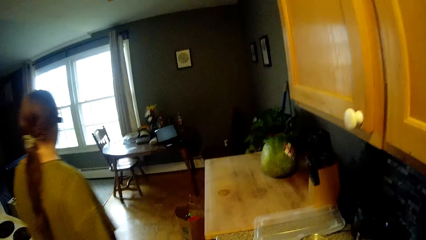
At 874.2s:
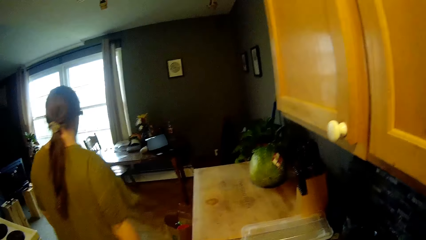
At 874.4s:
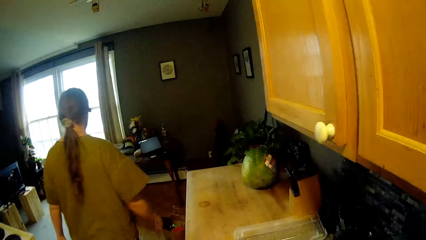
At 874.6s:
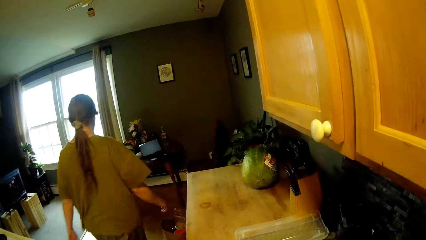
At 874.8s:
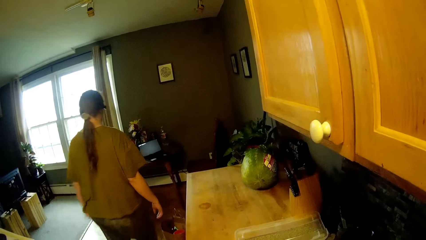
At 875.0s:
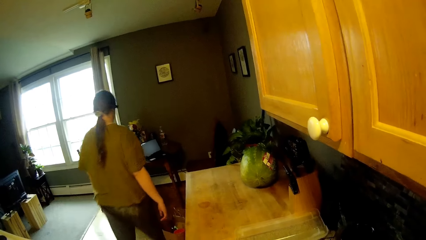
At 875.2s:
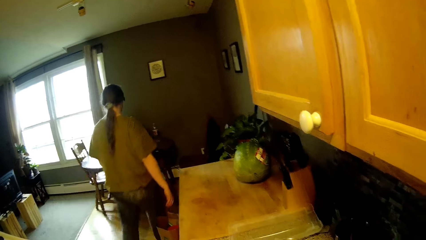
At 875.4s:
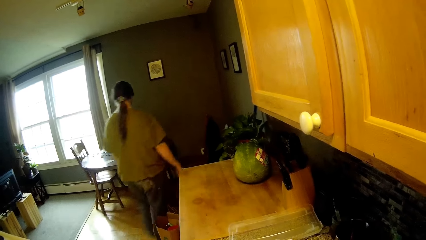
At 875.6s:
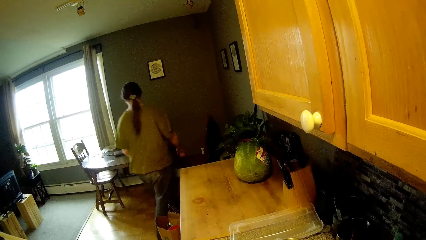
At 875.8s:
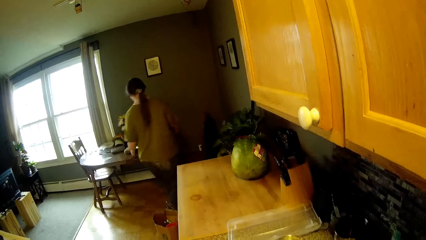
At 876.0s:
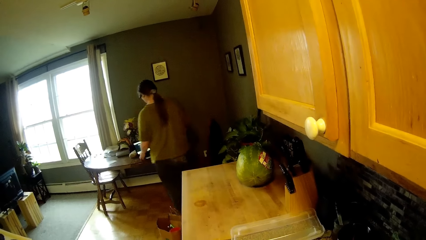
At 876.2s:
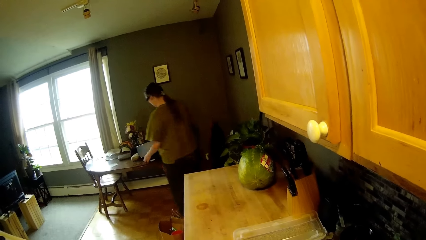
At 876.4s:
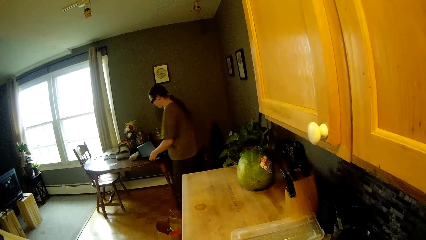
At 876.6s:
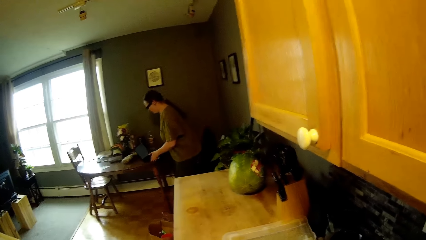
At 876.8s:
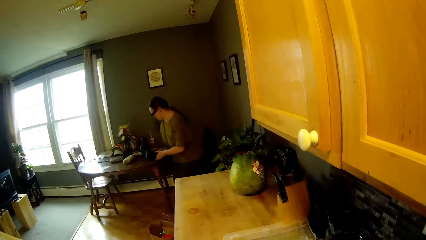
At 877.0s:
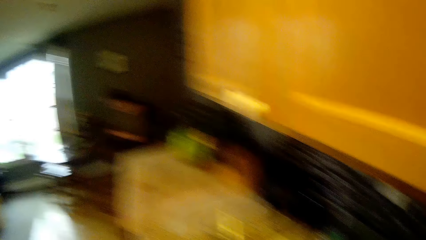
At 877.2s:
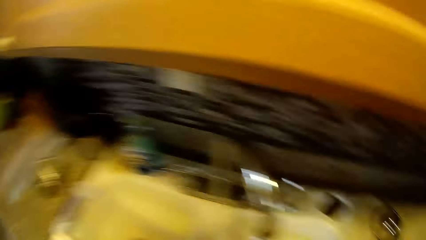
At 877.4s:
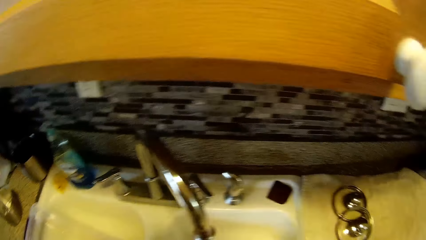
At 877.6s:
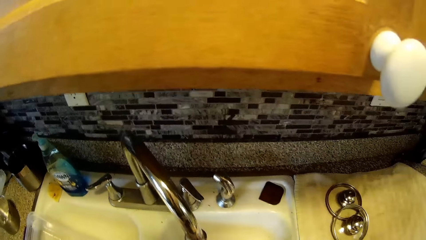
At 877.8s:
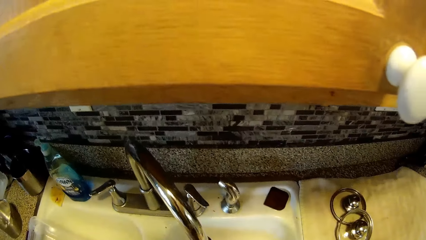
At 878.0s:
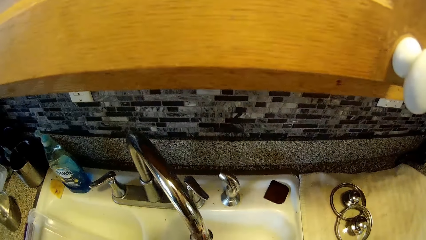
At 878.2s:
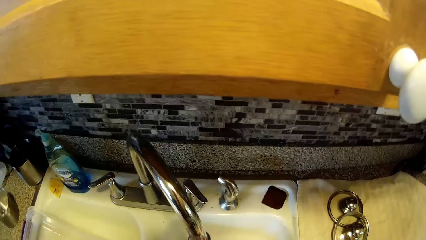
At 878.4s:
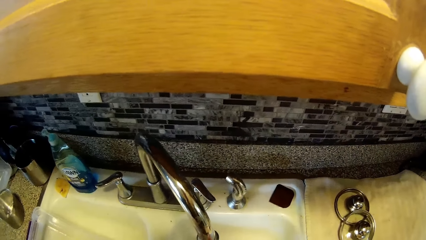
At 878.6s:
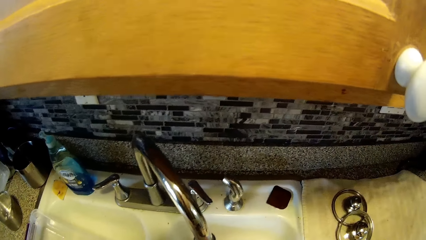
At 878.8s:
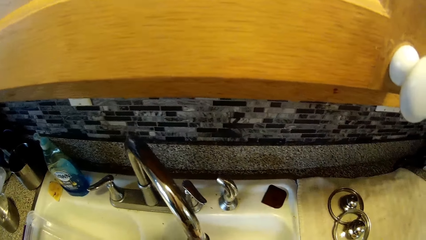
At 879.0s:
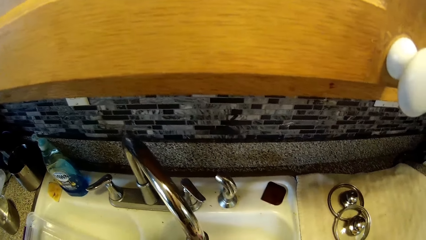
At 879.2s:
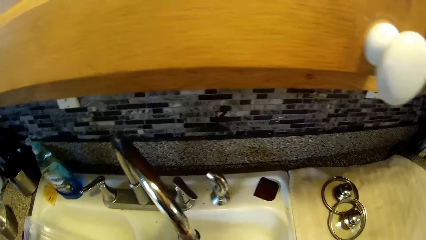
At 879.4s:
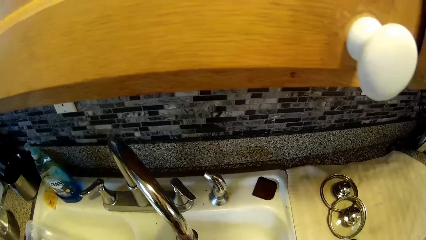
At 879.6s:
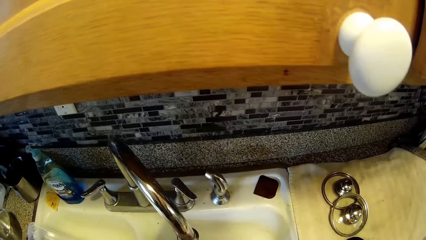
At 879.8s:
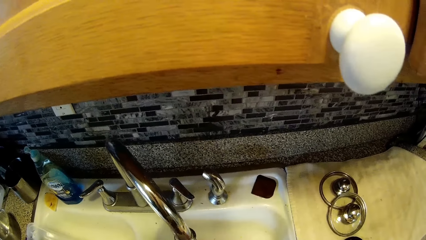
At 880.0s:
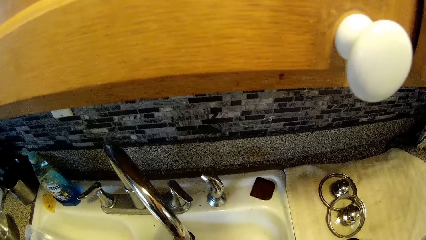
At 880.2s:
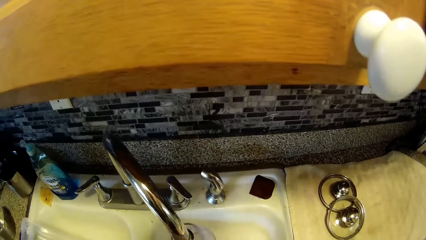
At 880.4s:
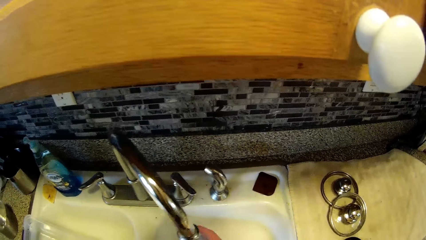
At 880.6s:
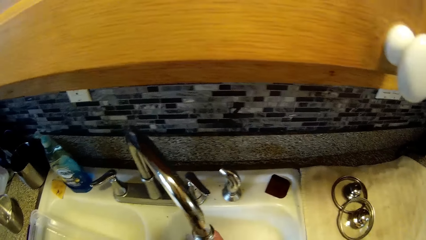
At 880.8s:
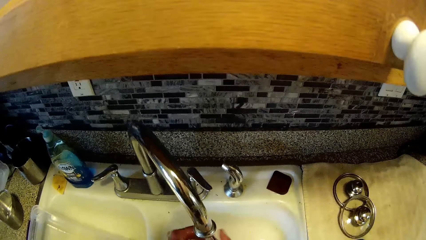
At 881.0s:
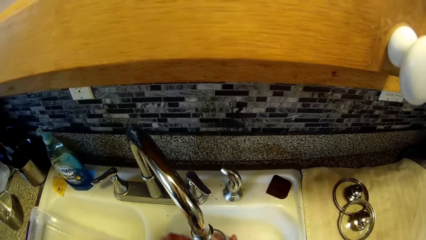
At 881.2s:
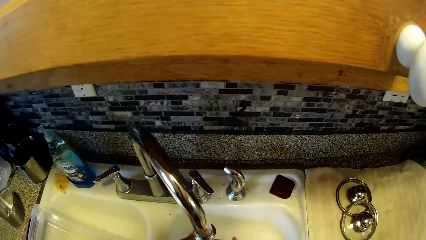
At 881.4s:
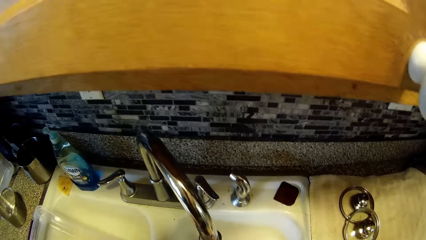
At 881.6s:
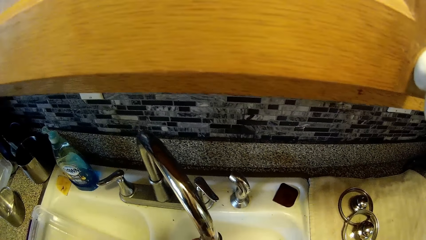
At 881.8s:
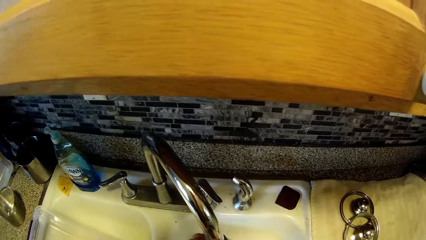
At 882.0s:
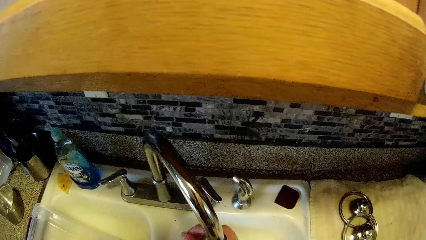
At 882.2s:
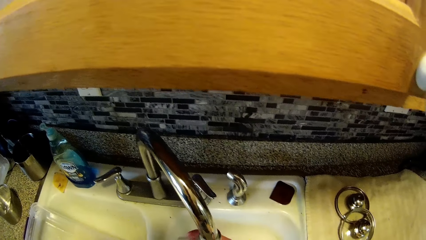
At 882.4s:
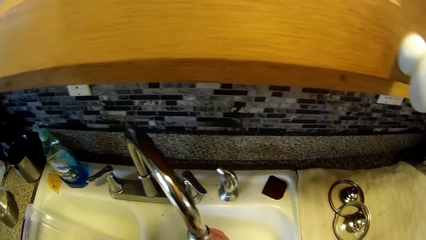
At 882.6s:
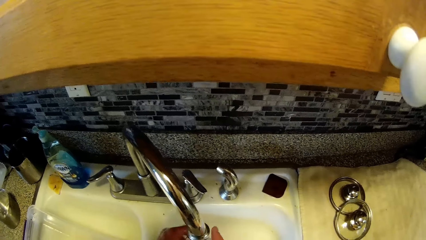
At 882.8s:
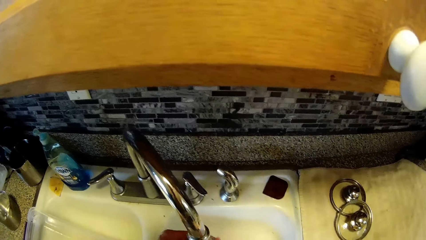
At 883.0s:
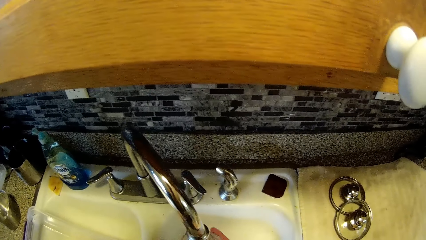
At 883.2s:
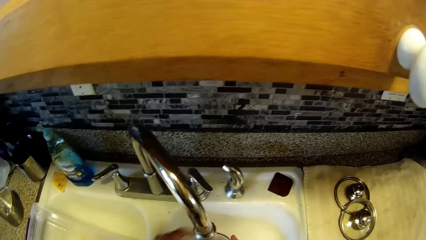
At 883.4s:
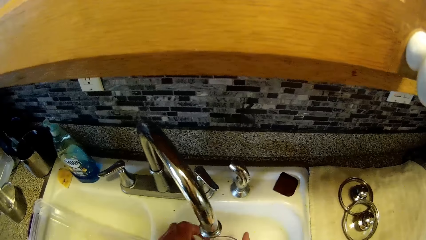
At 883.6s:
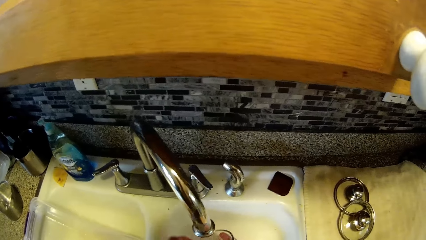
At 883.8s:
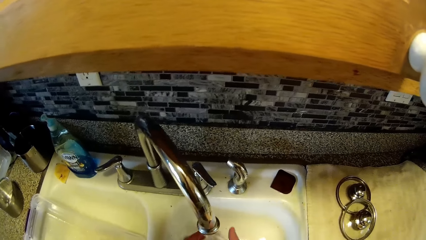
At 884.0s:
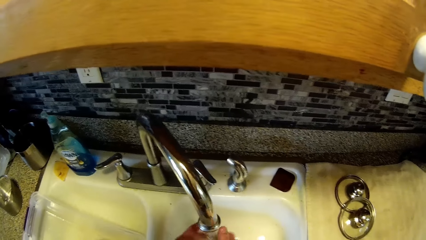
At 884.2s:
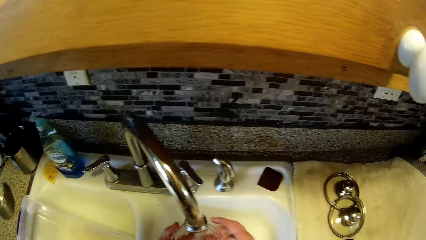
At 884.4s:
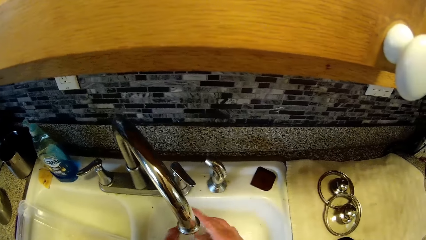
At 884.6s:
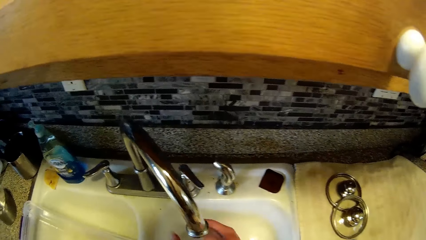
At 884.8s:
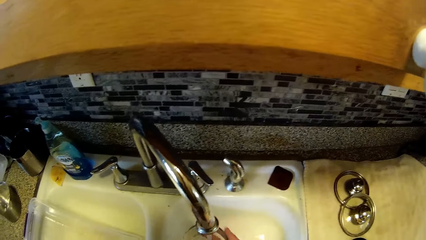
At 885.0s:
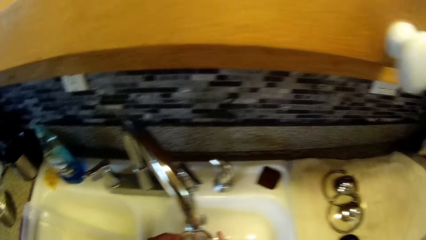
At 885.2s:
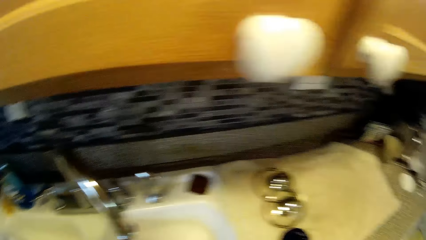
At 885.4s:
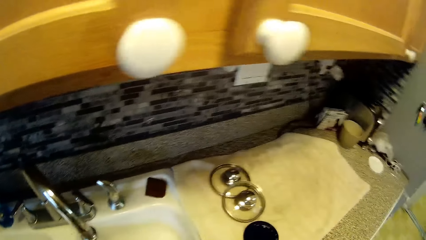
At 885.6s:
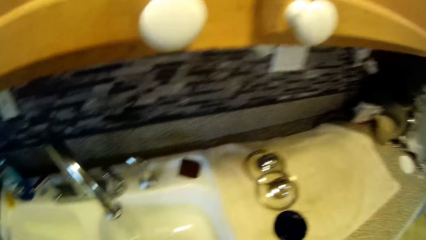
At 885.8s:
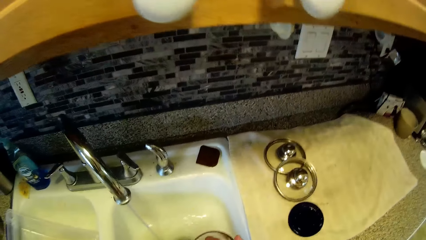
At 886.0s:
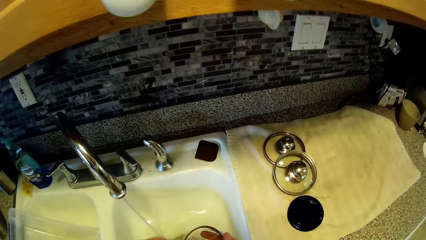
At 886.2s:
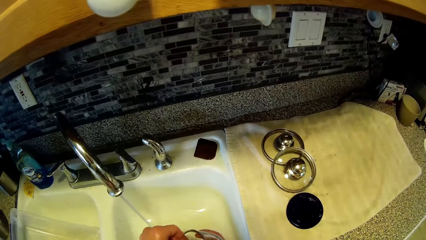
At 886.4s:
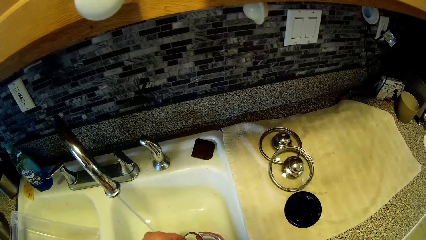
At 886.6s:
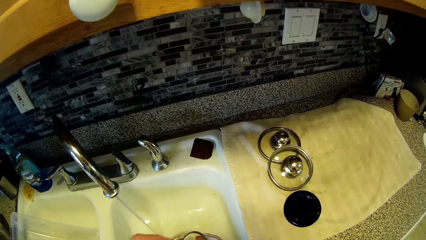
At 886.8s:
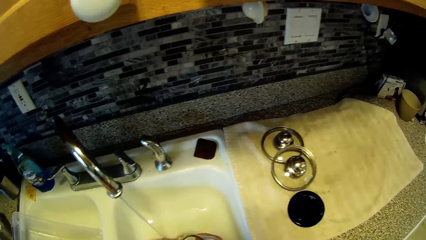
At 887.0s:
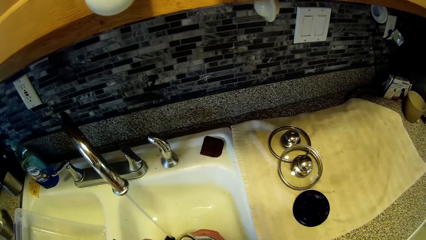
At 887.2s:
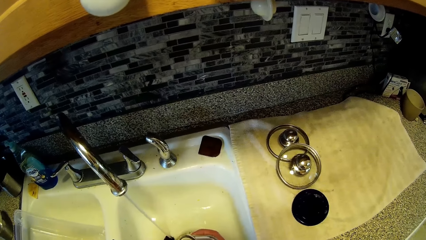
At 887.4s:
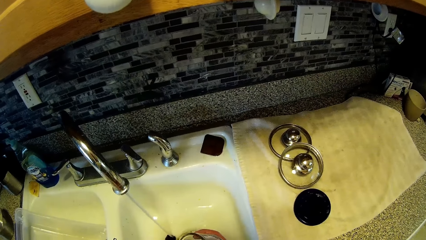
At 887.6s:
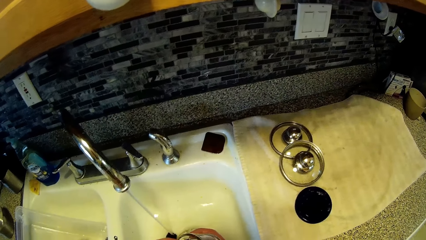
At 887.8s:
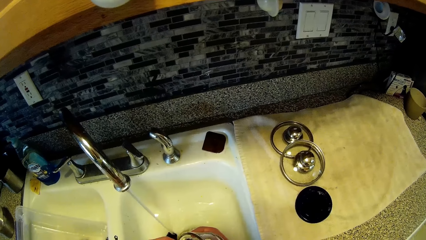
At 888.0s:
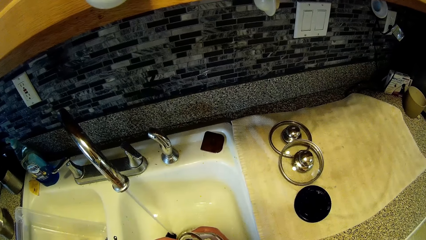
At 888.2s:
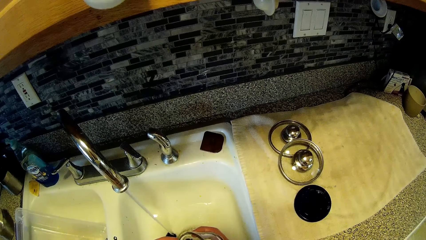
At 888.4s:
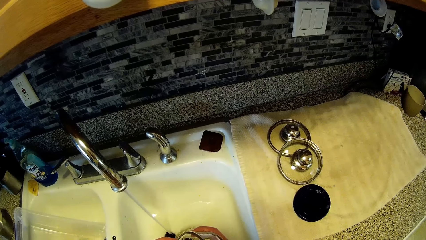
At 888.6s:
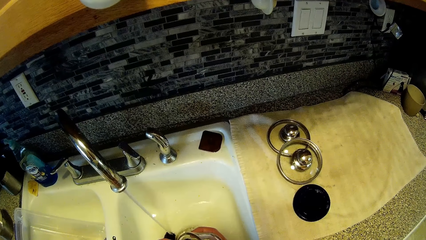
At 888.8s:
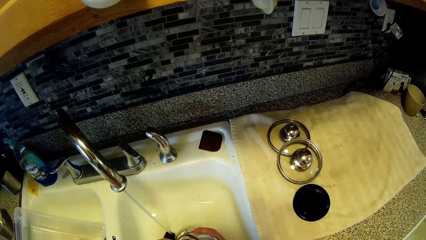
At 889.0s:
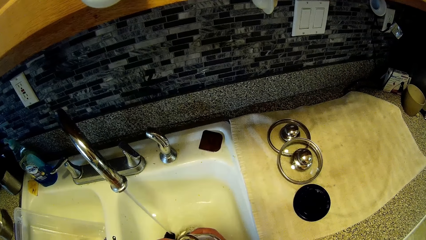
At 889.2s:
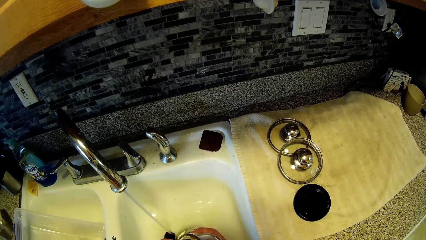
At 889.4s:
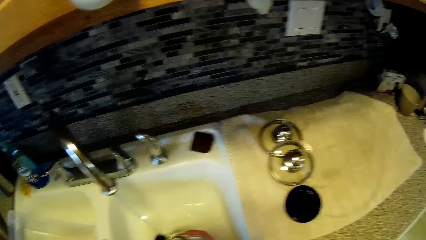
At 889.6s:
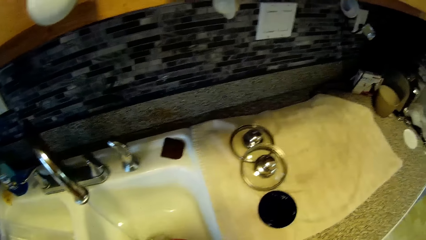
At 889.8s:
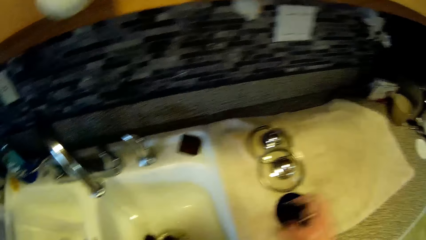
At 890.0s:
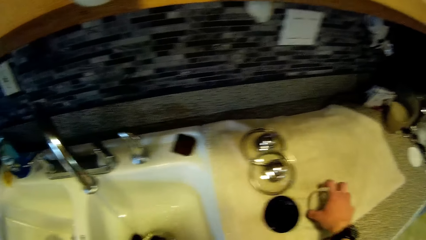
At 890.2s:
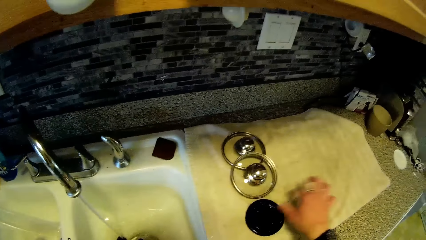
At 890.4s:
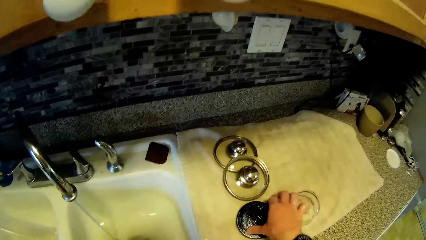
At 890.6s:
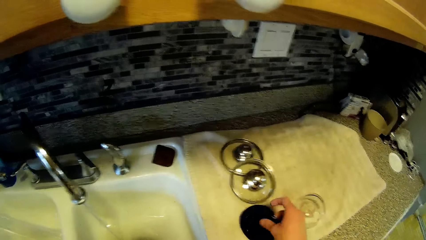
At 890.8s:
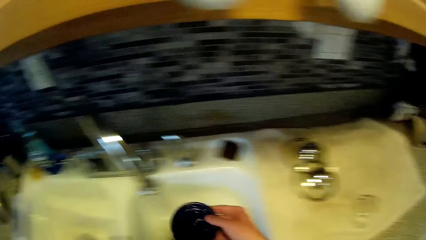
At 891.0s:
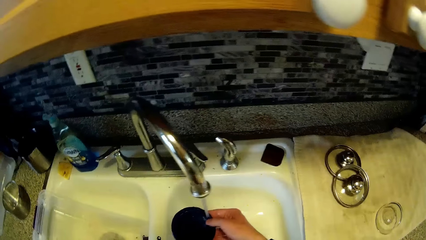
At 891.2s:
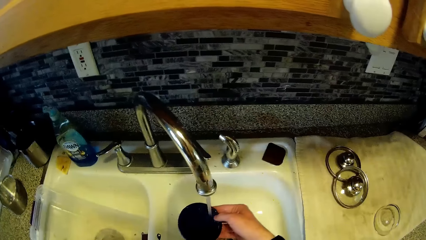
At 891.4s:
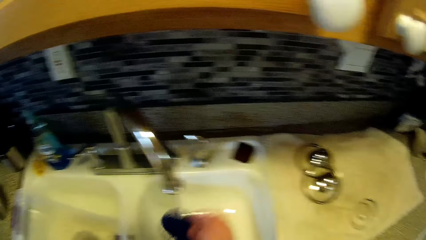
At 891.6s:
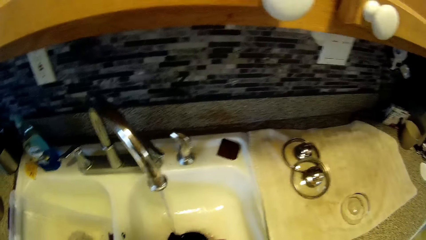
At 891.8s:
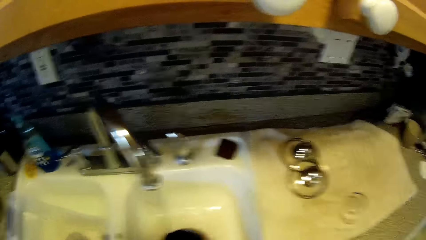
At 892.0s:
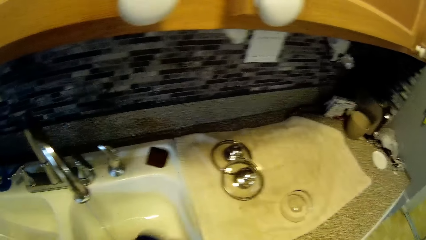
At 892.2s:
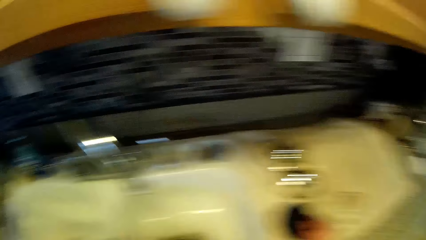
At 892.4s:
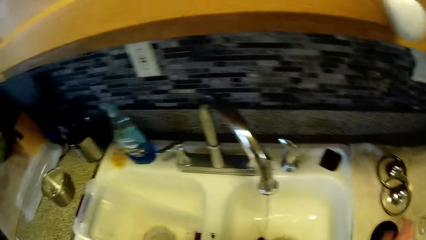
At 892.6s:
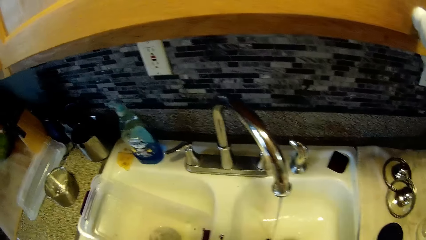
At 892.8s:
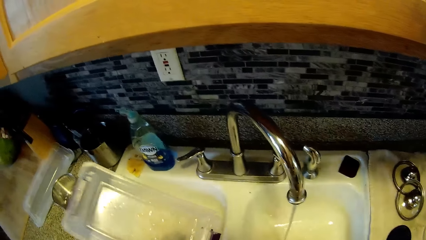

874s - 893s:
A woman walks towards the laptop. The woman walks around in the house, adjusts the laptop and sits down on the chair. The camera wearer washes a lid. They drop the pot cover on the kitchen slab. They pick up a cover from the sink. They rinse the lid. They put down the lid.
